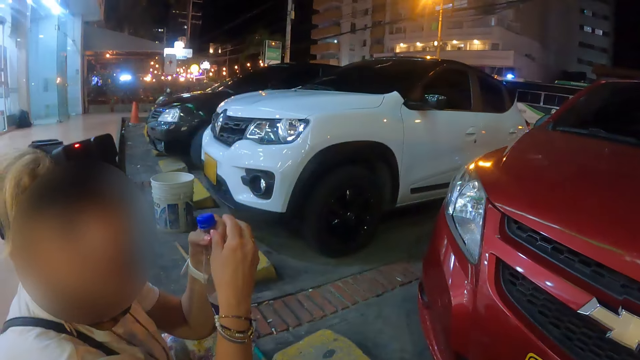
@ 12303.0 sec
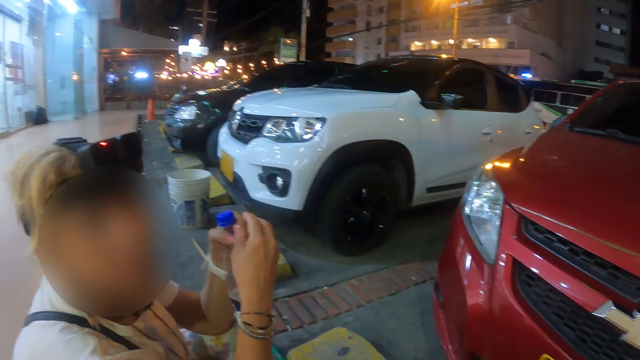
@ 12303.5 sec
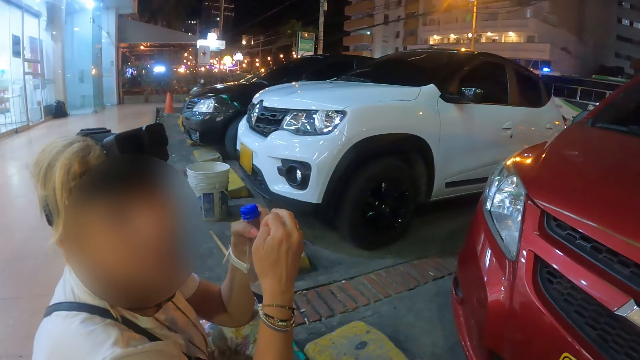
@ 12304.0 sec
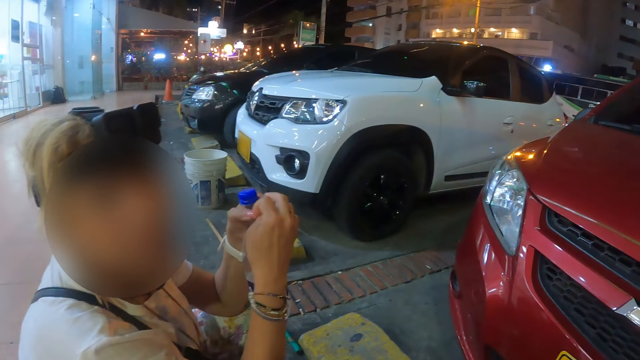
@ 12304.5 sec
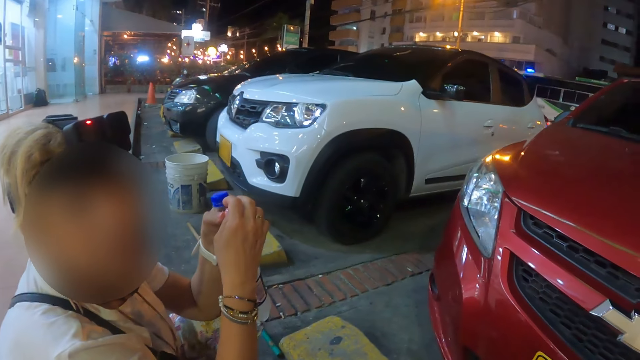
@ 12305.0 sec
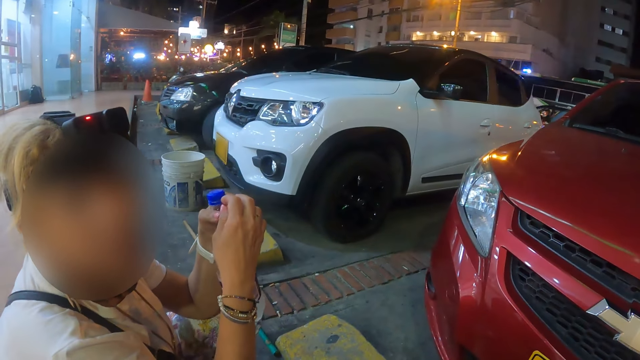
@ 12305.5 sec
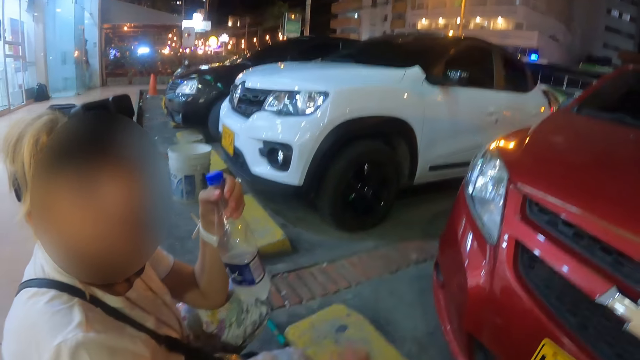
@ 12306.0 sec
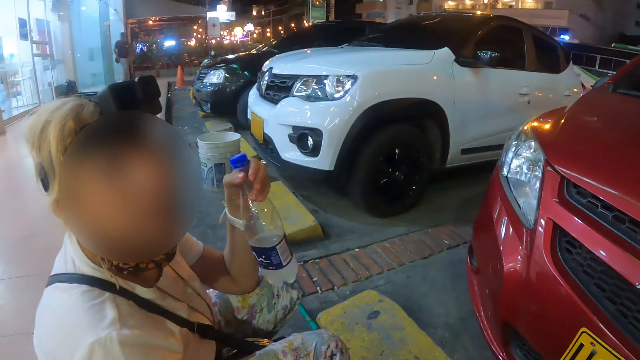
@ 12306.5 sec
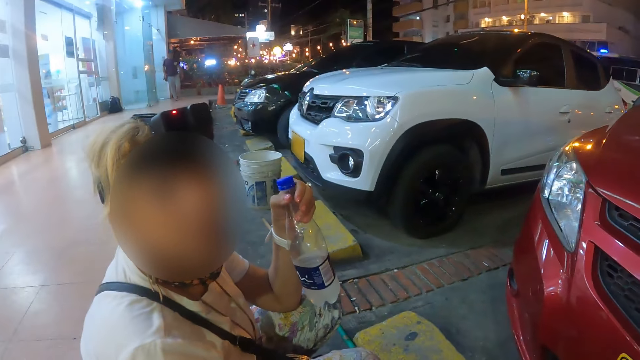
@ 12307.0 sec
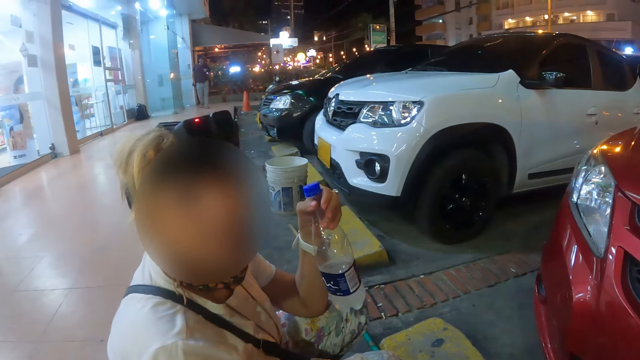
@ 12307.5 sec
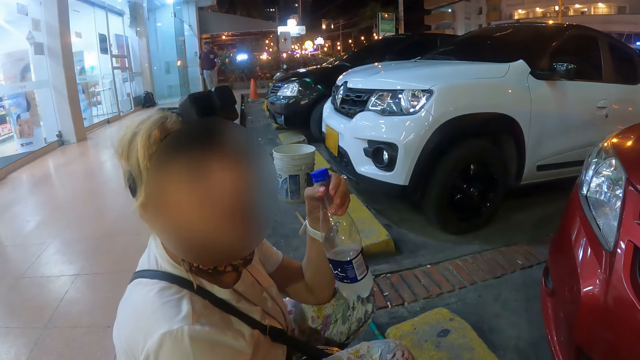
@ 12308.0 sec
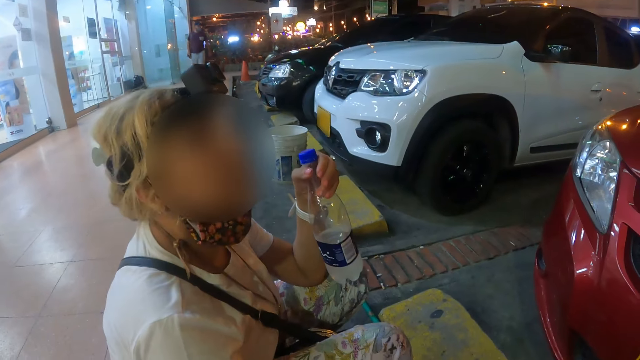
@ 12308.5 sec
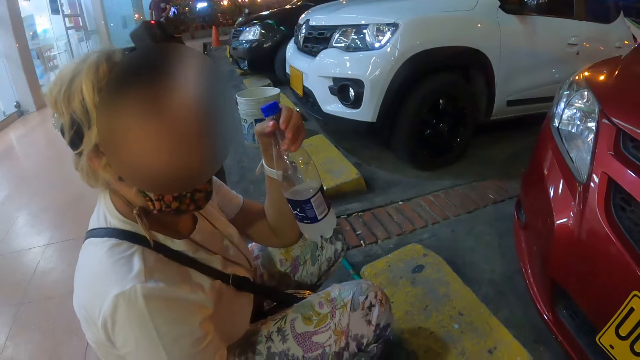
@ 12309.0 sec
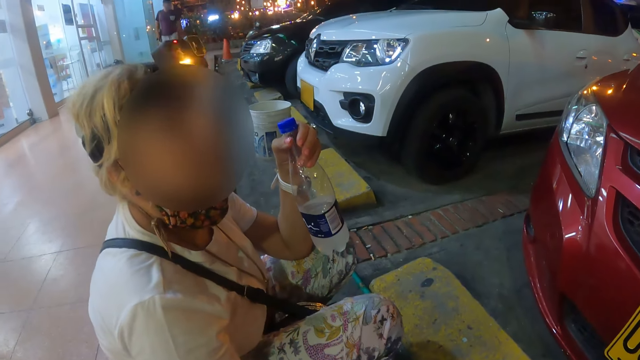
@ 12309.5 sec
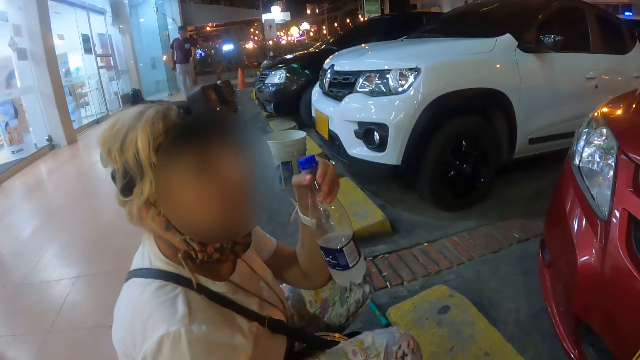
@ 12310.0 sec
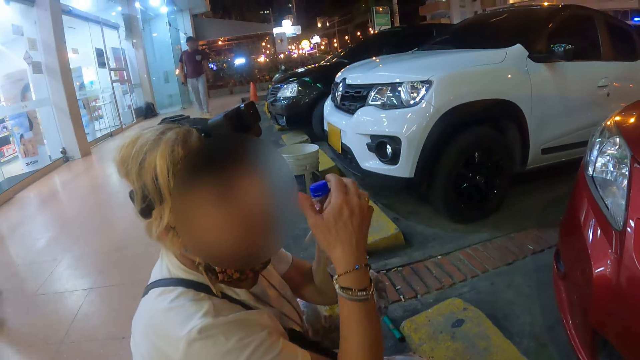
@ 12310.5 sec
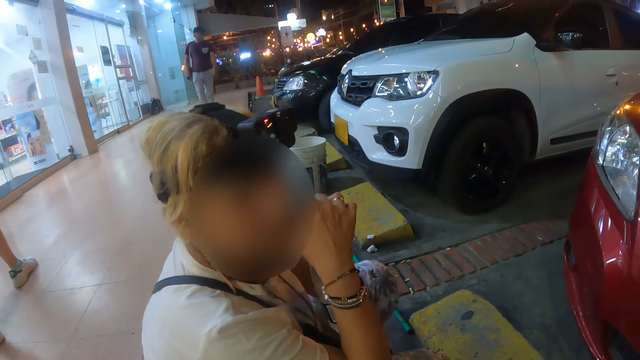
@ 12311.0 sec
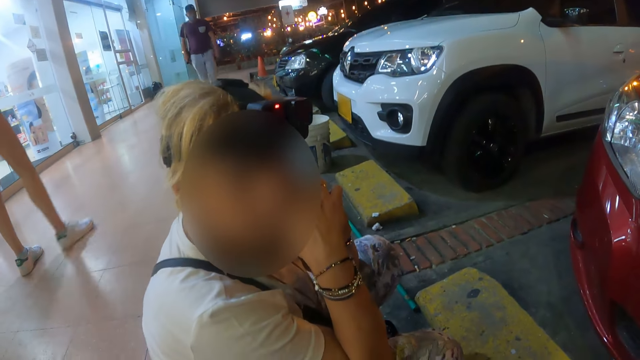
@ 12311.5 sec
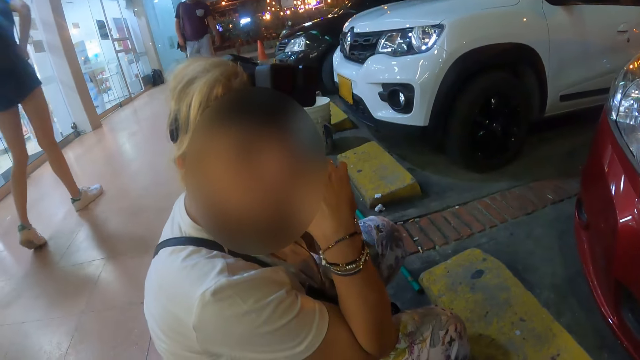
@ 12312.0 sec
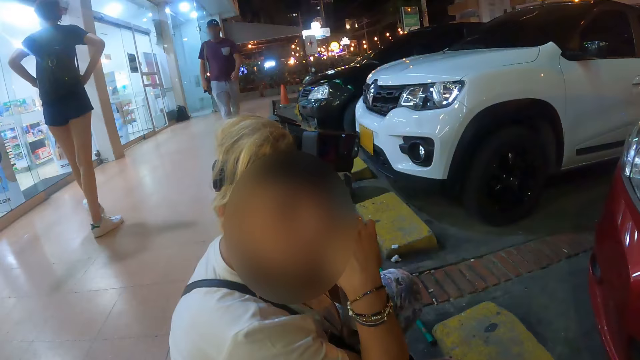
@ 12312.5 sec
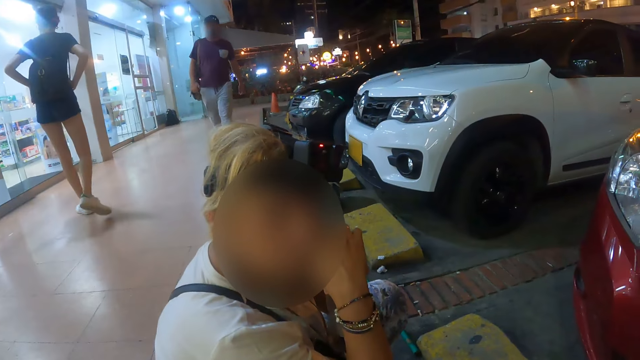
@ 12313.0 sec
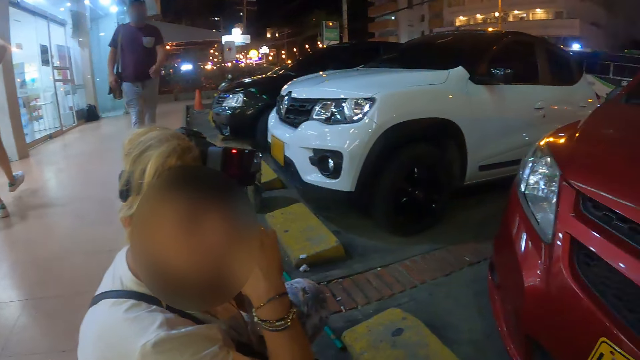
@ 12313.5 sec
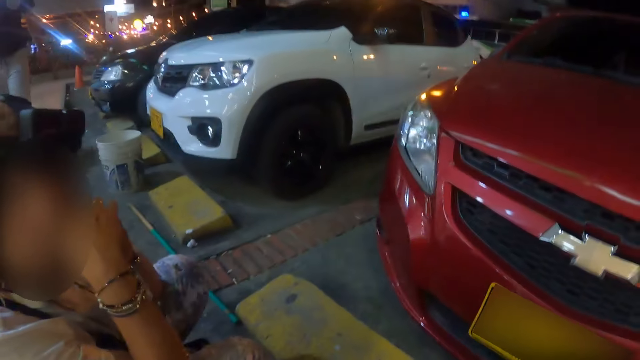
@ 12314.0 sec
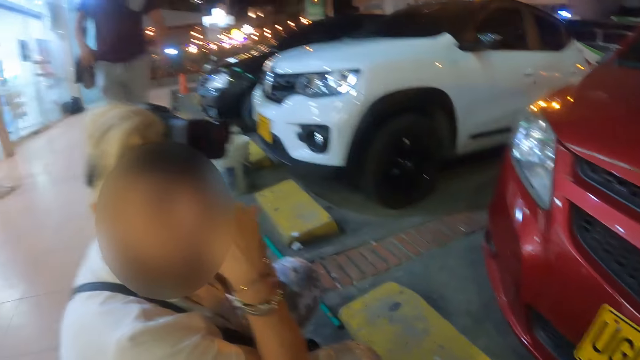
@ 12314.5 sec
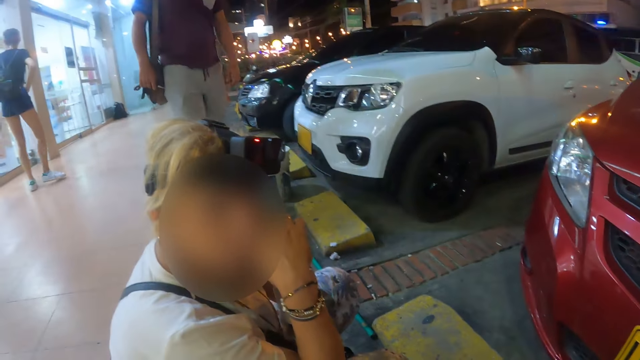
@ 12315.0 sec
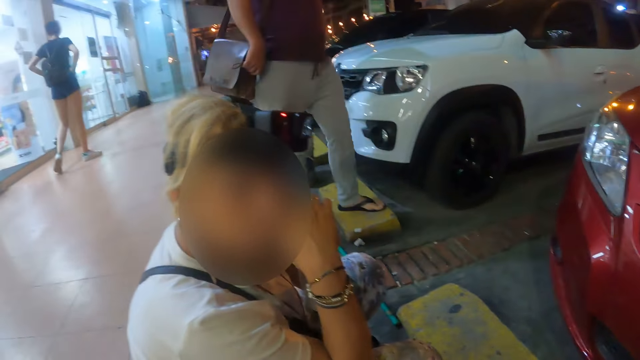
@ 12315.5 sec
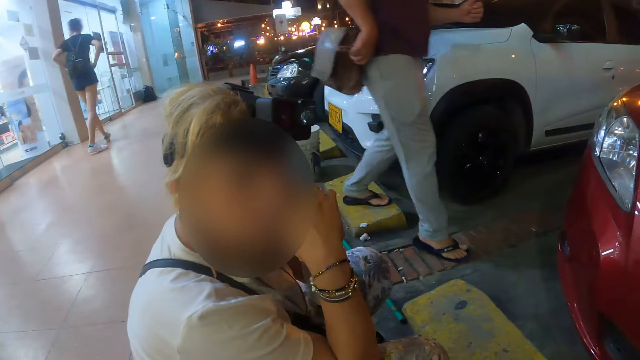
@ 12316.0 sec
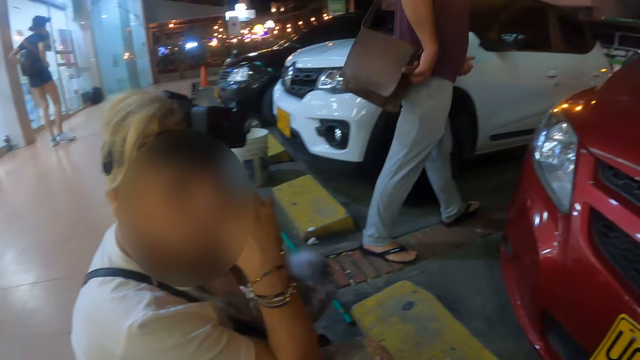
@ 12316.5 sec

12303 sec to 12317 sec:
A woman adjusts her hands and looks at the camera wearer. The camera wearer looks at the woman. The woman moves the right hand and interacts with the camera wearer. The woman holds the bottle with both hands and interacts with the camera wearer. The camera wearer looks around the area. They look at the woman.

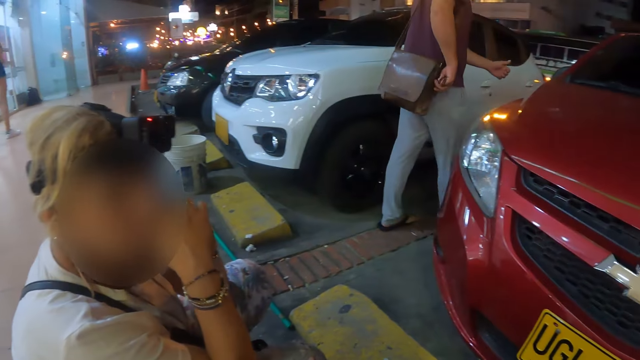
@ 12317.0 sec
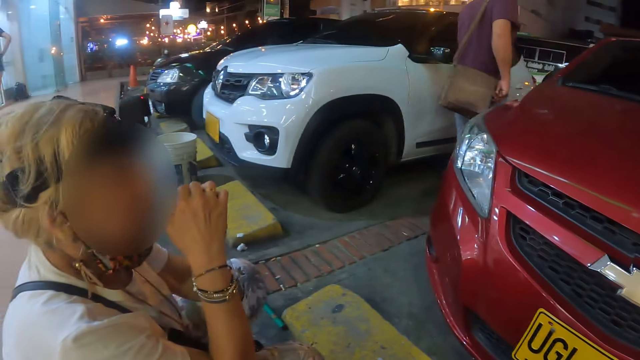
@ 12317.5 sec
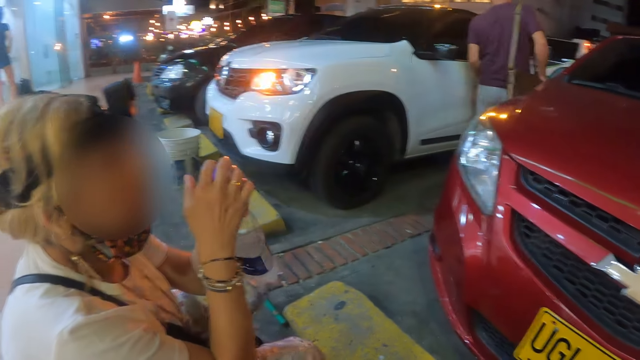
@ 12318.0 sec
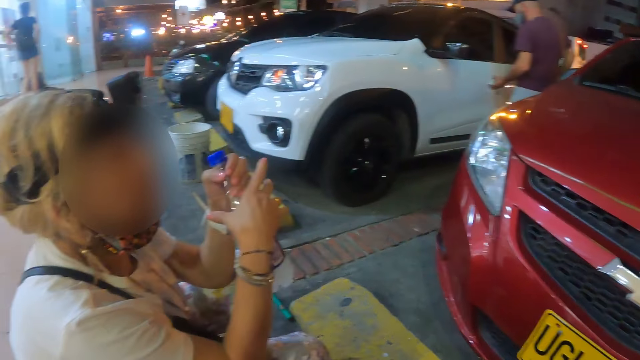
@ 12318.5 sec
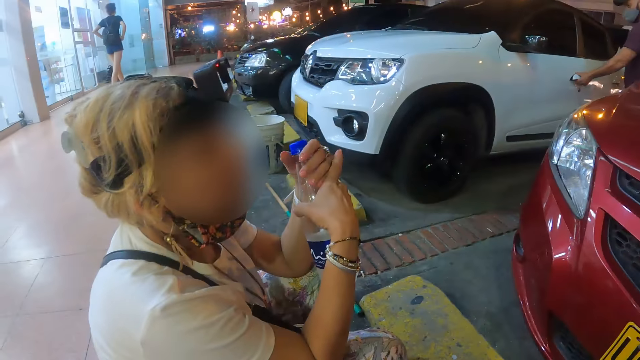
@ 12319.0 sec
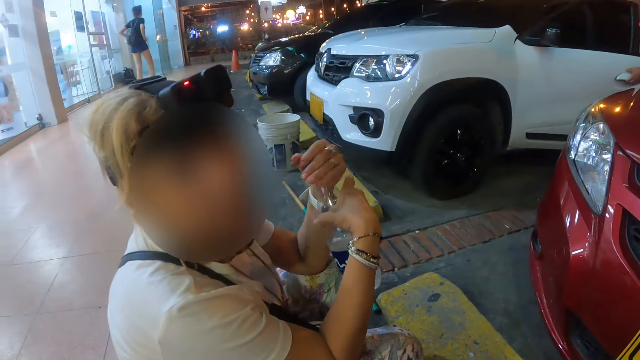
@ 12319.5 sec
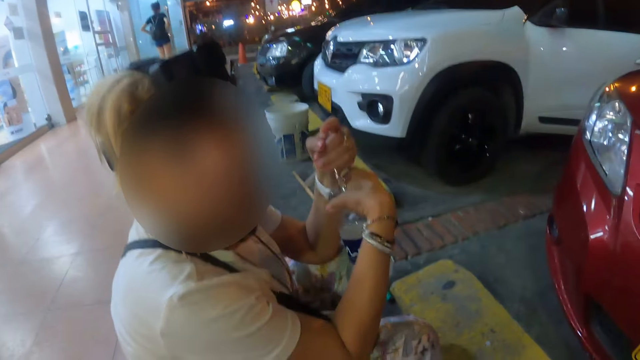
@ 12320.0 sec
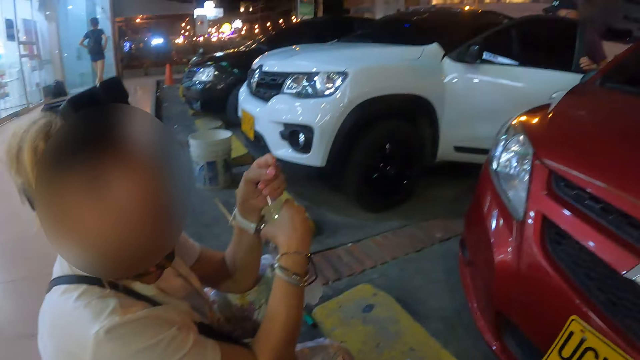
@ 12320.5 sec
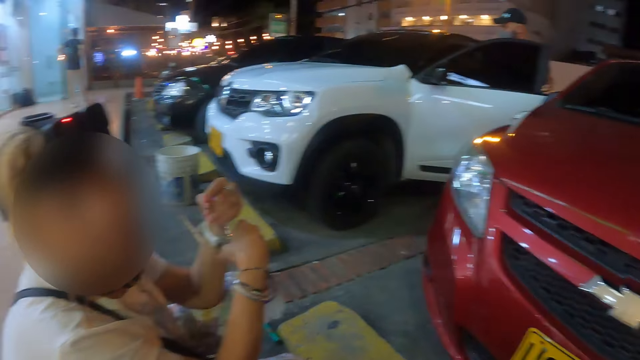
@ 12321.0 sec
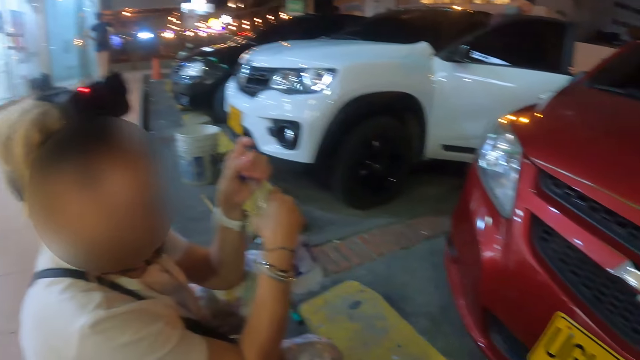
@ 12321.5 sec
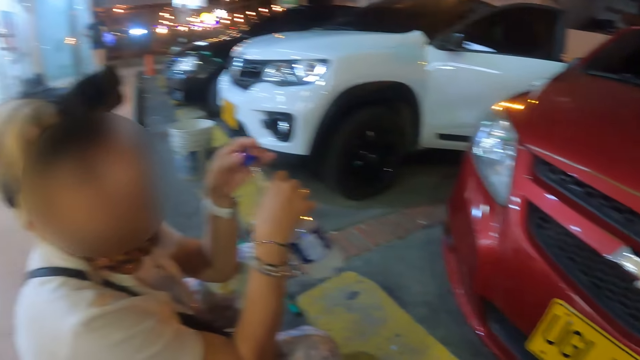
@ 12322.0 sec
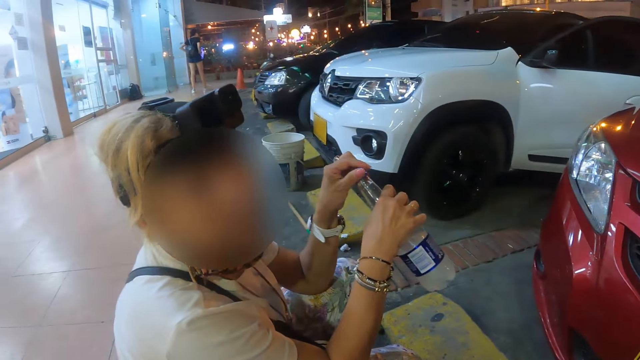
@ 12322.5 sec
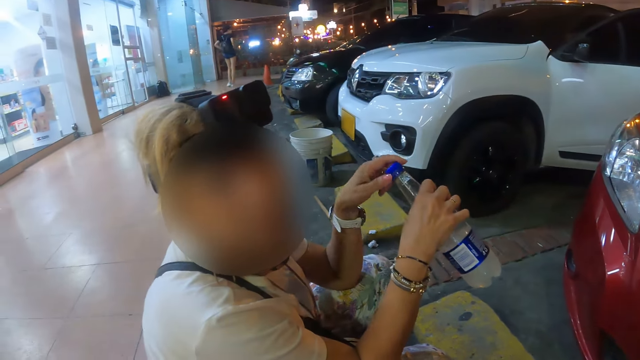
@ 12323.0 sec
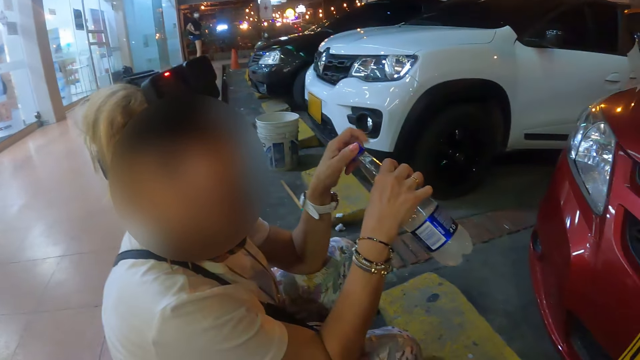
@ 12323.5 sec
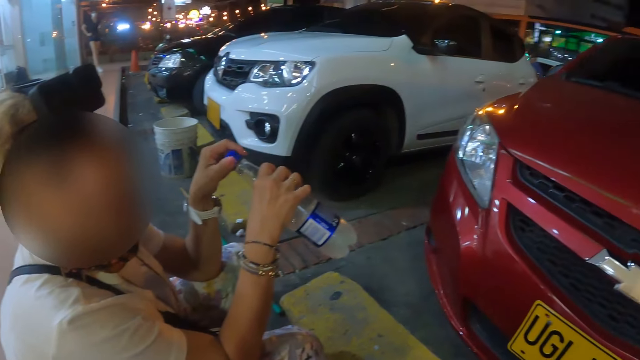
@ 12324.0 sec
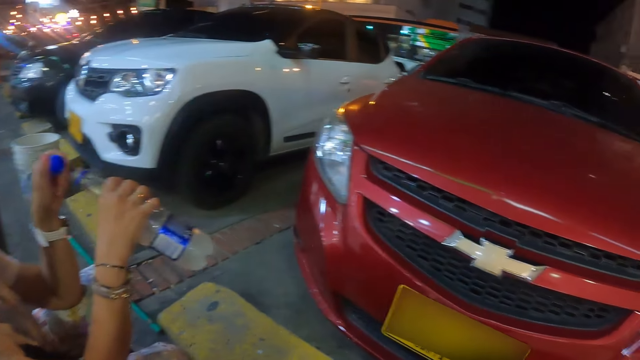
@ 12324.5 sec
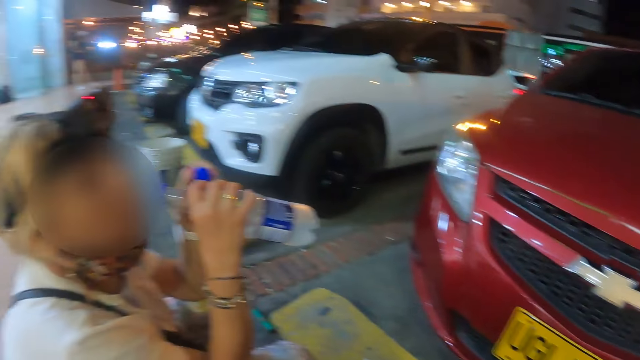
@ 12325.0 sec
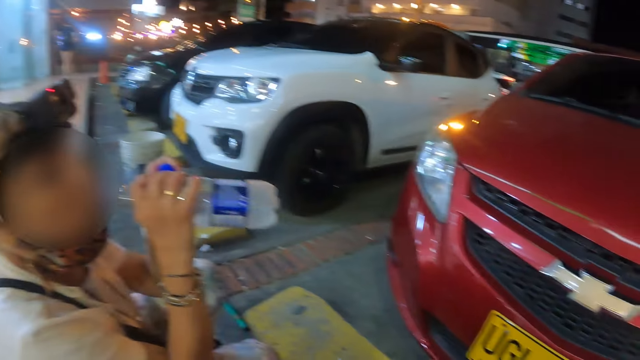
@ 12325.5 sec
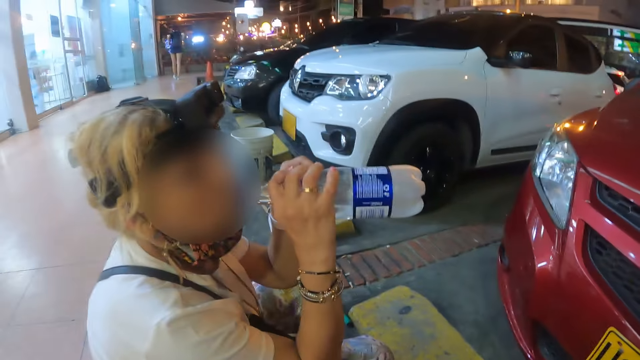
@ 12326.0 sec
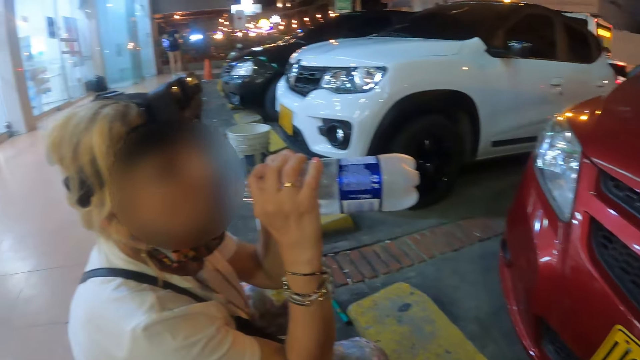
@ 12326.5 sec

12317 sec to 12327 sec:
A woman adjusts her hands. The woman moves the bottle with both hands, opens the bottle with the left hand, adjusts the bottle lid and drinks water.
